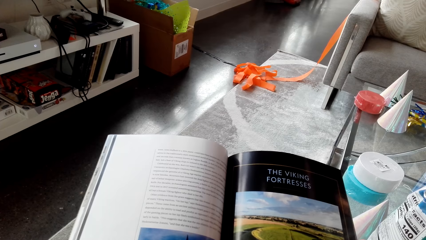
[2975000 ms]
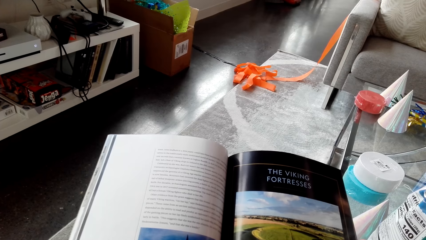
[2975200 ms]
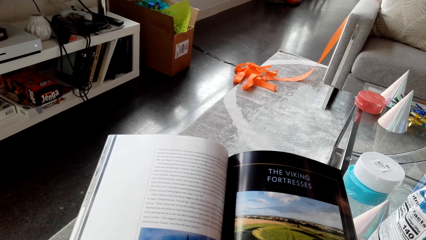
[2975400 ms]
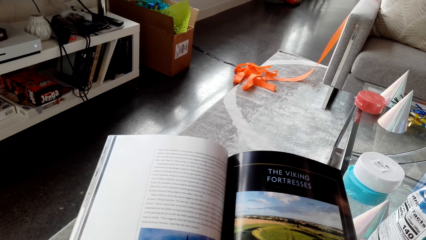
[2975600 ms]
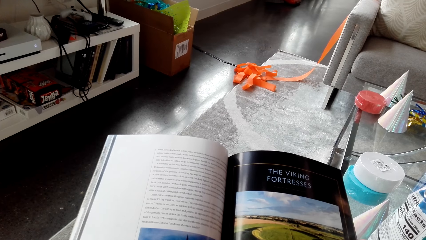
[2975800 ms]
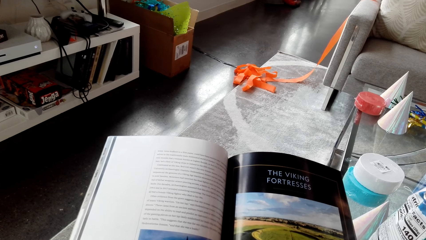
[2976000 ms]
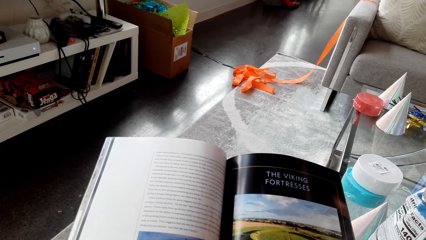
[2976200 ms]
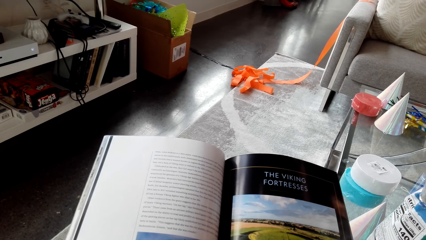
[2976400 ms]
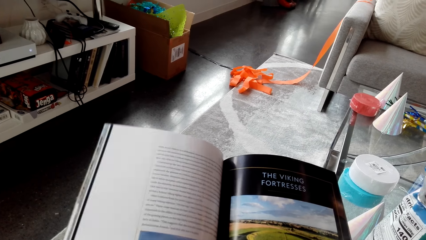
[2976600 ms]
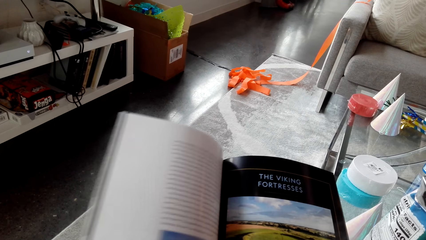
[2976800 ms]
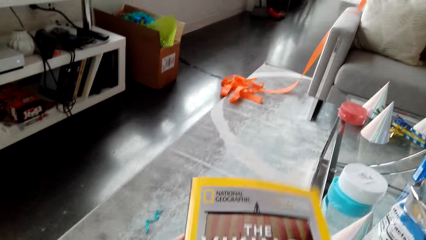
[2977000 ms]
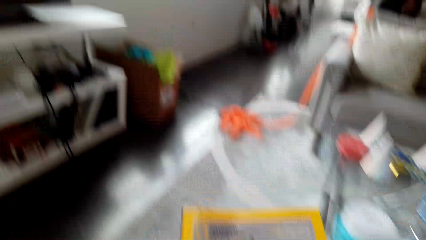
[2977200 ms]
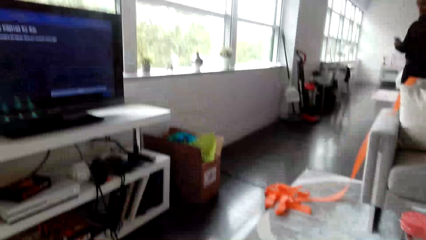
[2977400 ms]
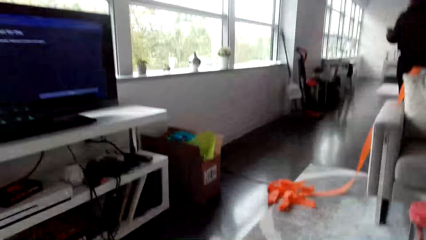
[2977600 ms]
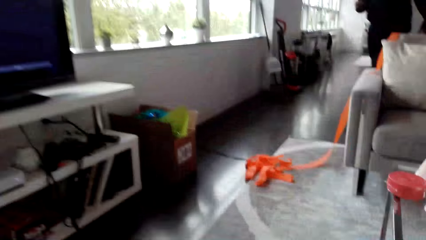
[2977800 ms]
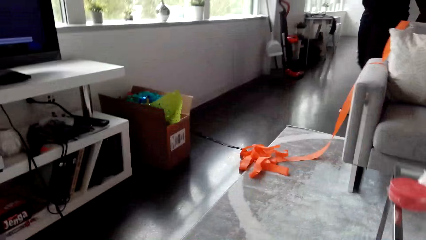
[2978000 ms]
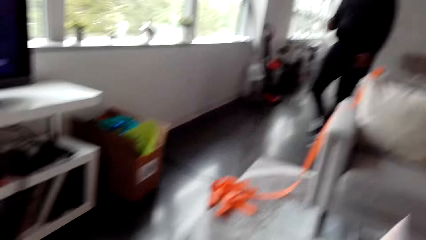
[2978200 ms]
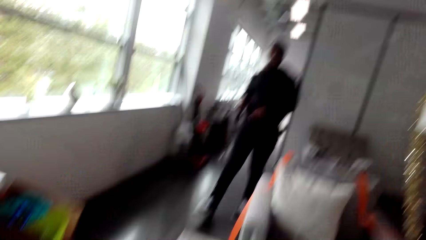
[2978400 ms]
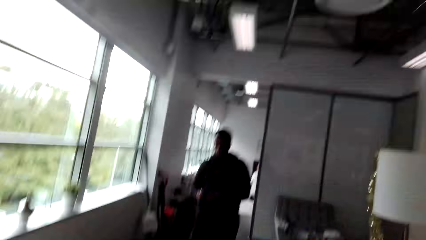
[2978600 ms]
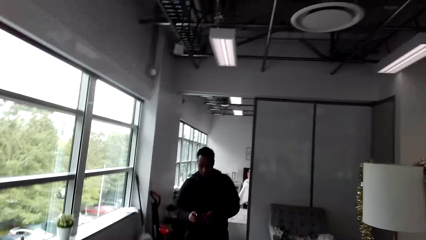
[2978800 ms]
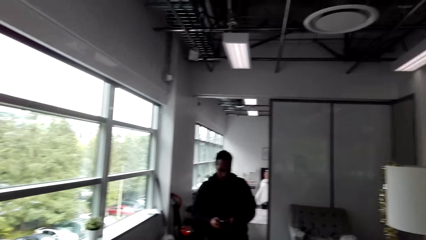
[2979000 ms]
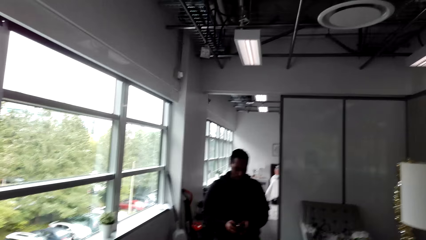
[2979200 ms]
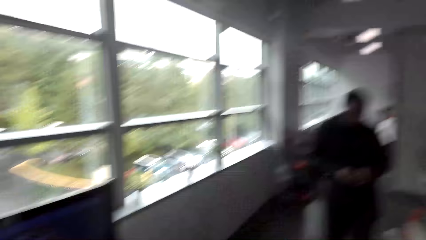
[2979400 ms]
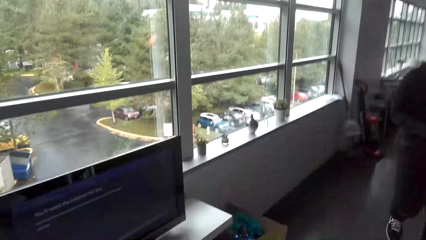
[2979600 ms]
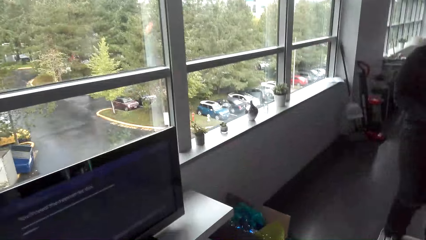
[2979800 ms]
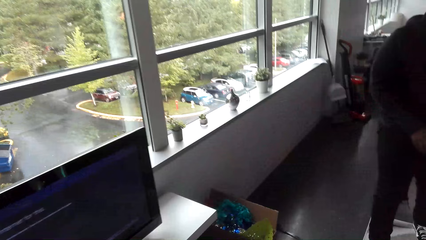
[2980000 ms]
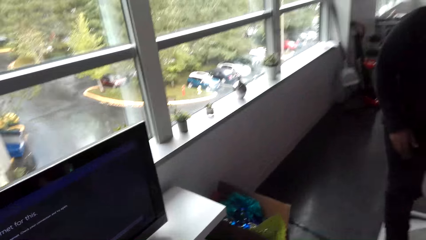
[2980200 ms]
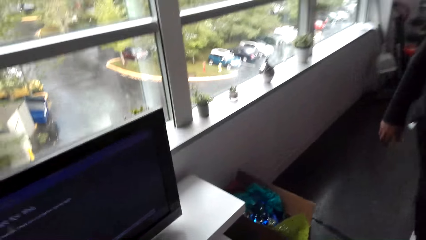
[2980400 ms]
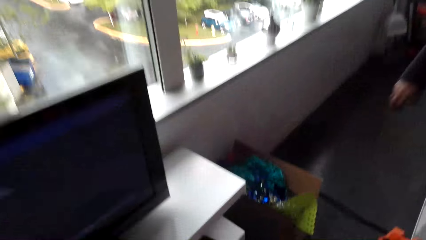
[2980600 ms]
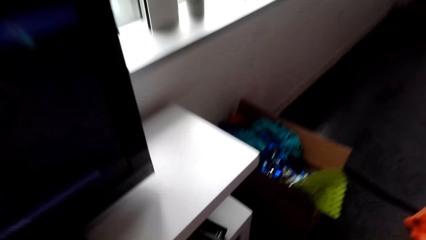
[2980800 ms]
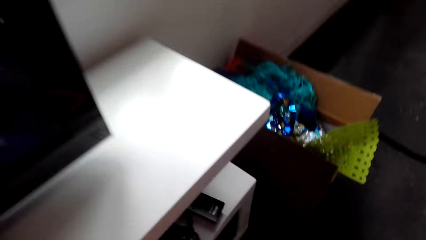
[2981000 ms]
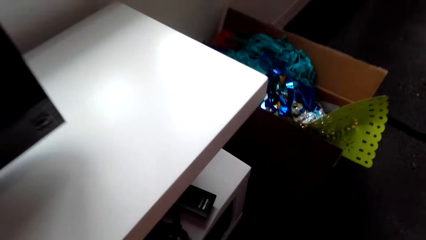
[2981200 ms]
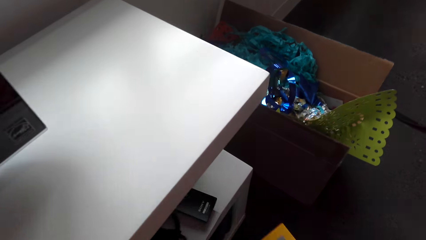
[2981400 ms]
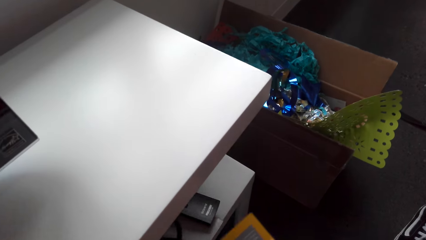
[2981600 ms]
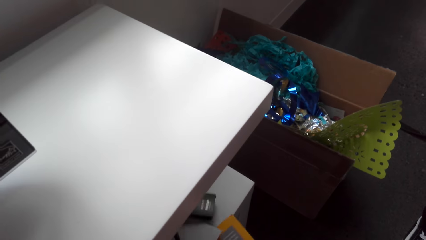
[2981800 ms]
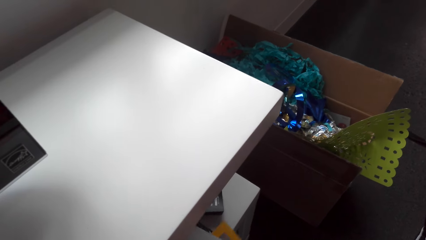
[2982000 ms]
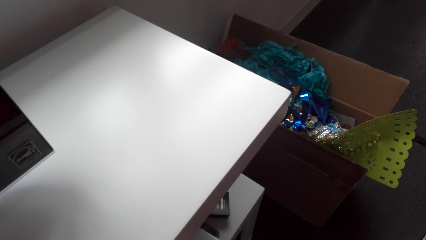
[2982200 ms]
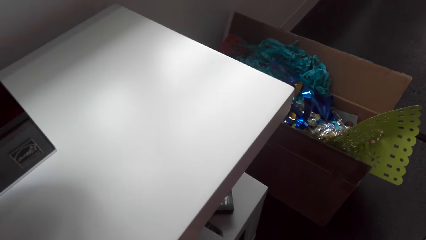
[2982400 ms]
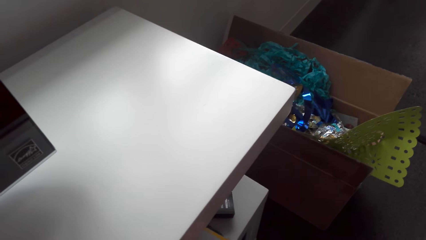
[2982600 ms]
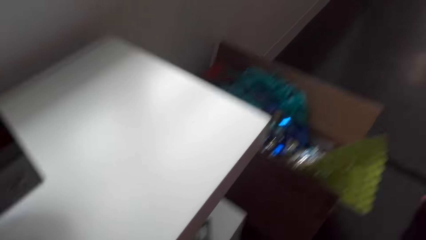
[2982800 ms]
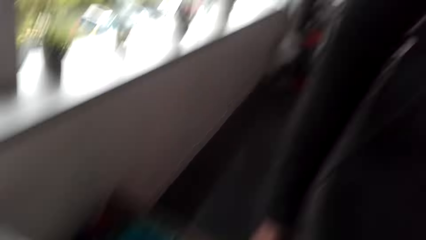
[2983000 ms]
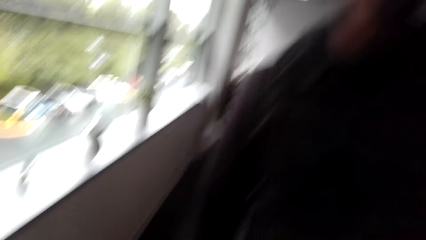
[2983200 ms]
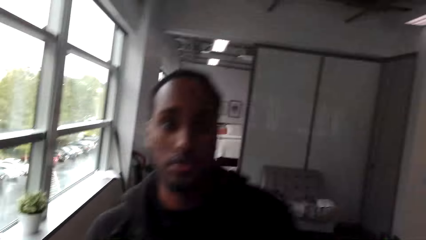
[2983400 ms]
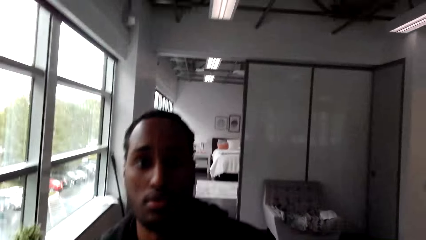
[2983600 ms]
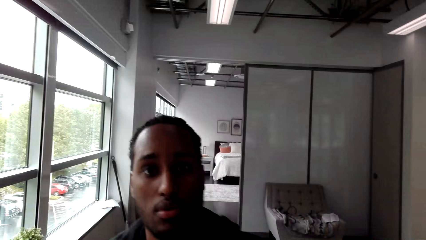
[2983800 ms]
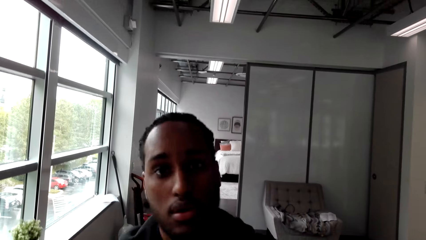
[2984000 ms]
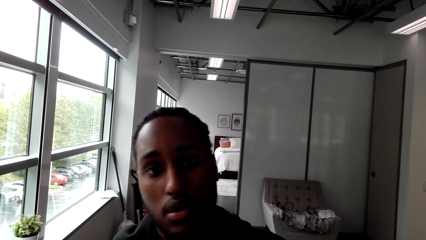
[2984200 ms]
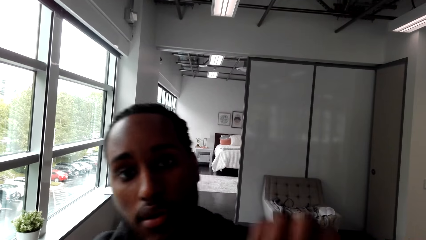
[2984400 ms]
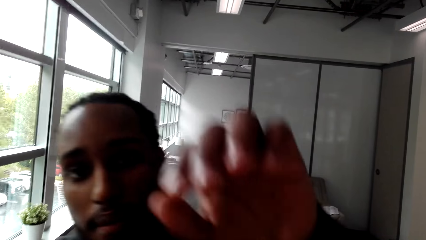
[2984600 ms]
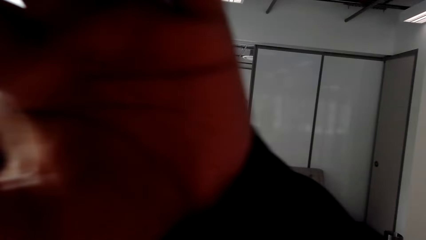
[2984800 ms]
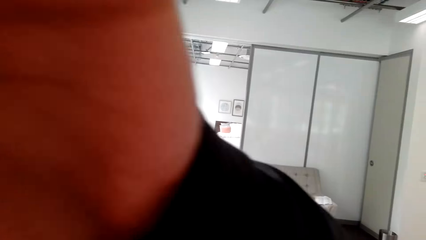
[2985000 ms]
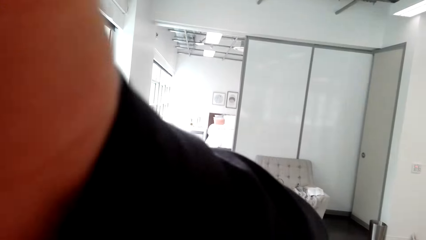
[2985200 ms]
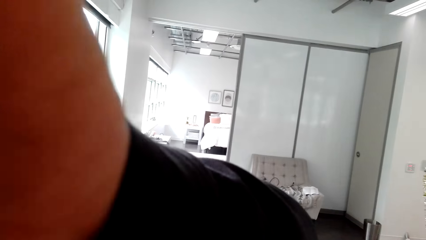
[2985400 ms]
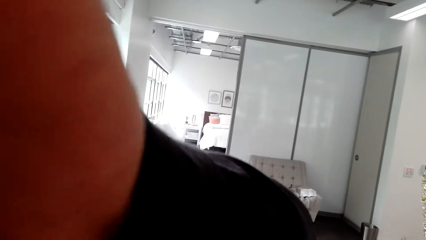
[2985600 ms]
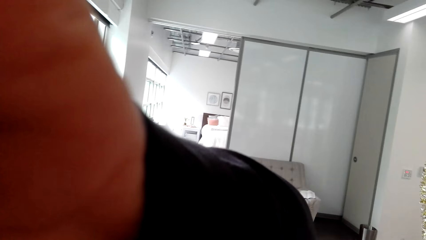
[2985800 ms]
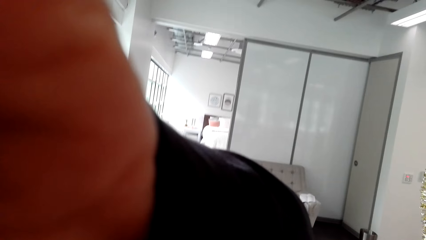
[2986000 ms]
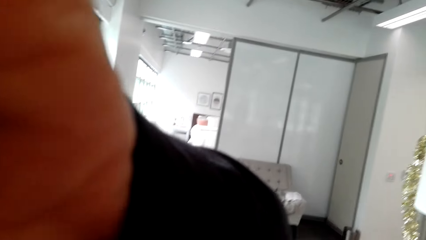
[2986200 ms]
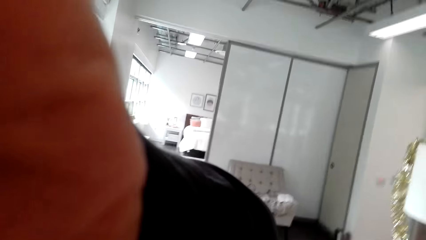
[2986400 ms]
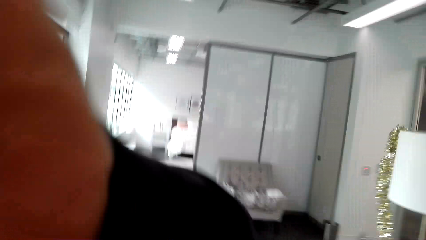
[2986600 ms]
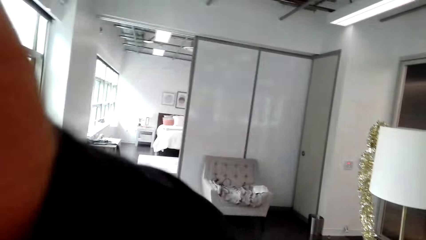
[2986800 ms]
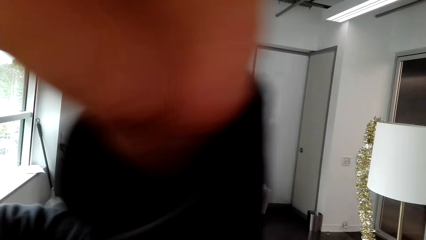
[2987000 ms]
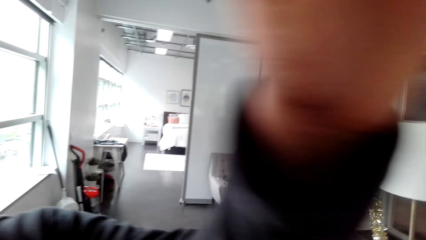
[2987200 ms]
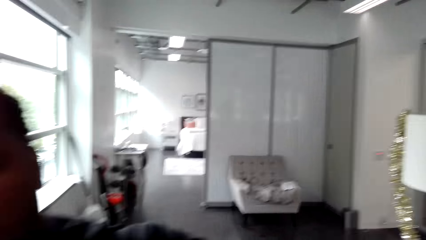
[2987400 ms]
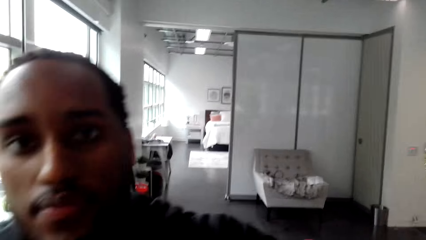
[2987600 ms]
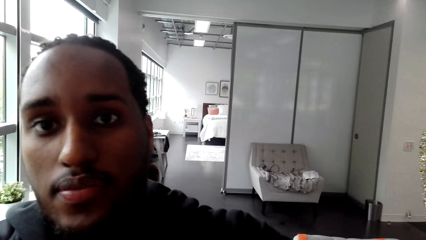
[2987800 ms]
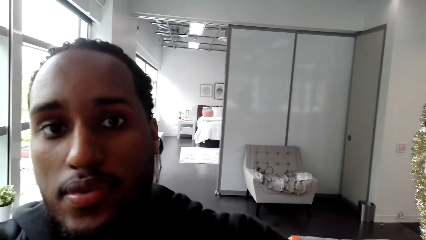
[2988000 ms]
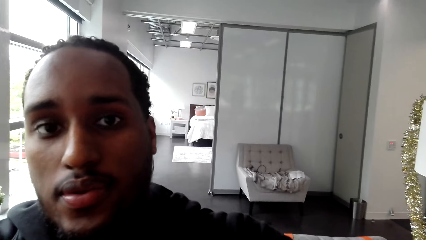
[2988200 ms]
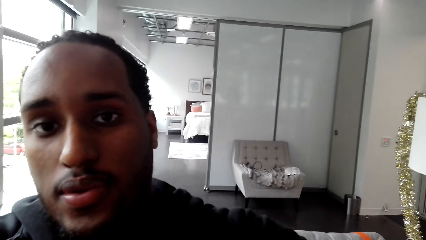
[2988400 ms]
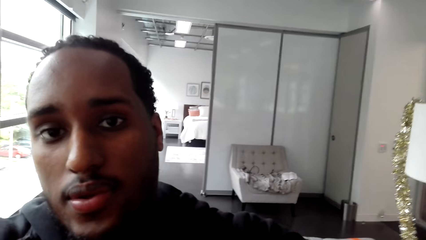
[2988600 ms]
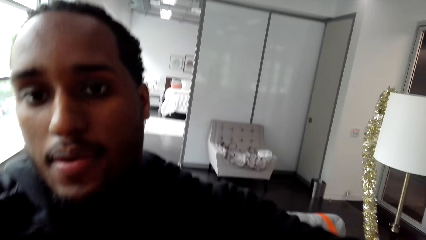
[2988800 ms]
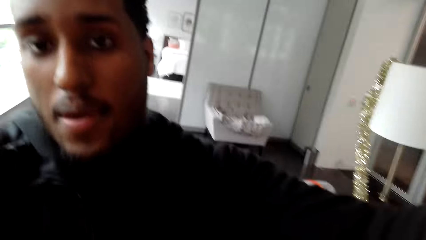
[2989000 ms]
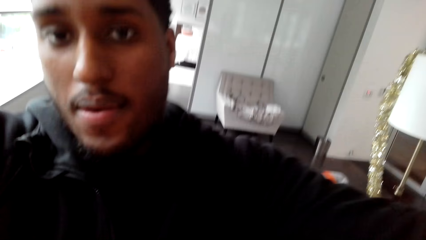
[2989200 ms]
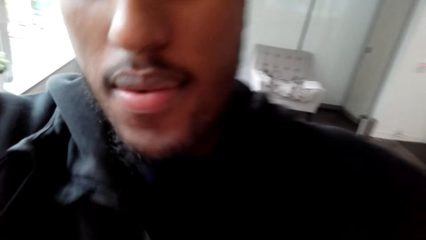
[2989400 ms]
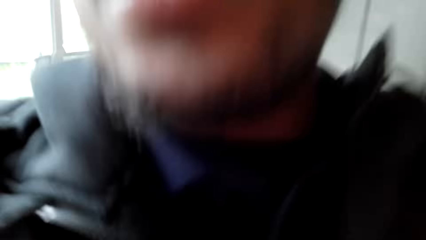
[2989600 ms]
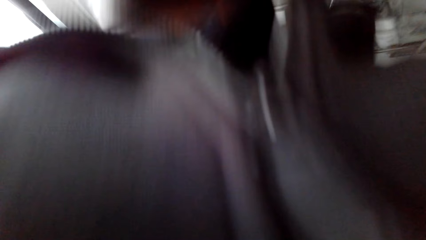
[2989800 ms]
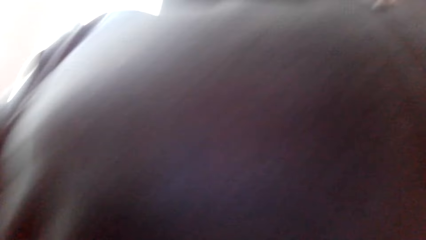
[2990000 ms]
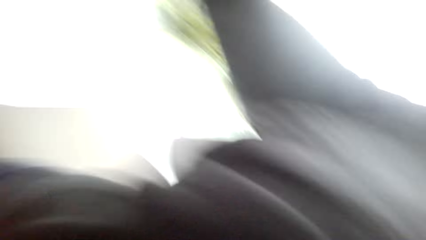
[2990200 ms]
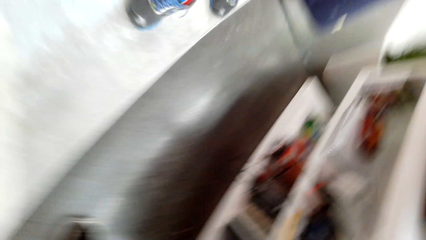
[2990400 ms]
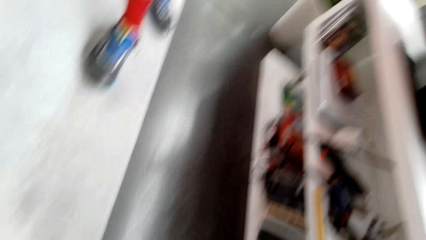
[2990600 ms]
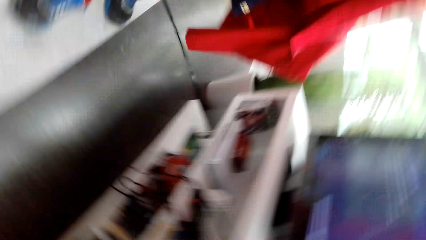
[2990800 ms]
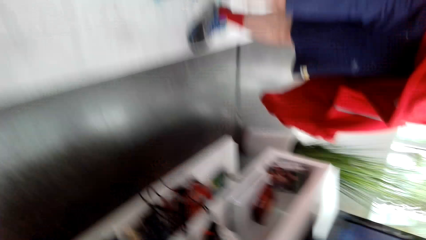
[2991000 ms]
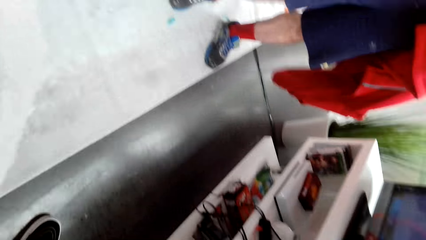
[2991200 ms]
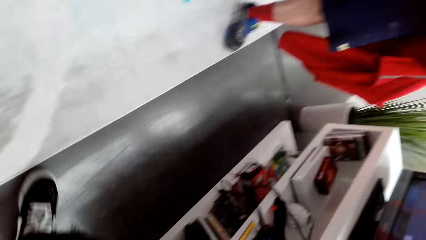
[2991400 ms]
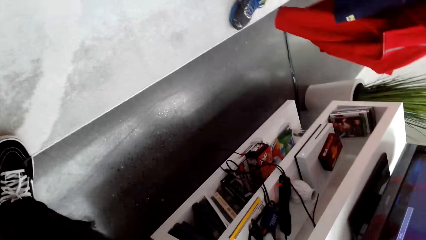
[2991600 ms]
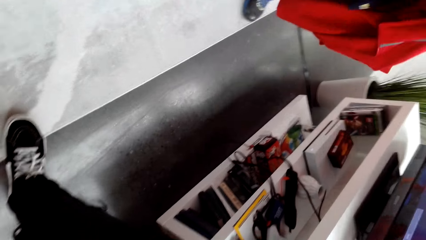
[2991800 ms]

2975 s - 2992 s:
The camera wearer closes the magazine. A man walks around the room. The camera wearer moves from the couch, stands up, and puts the magazine in the TV stand. The man touches the camera. The man takes off the camera from the camera wearer.
